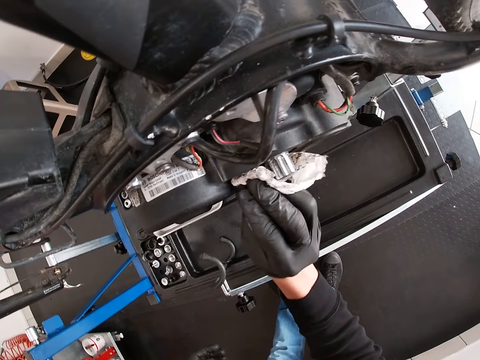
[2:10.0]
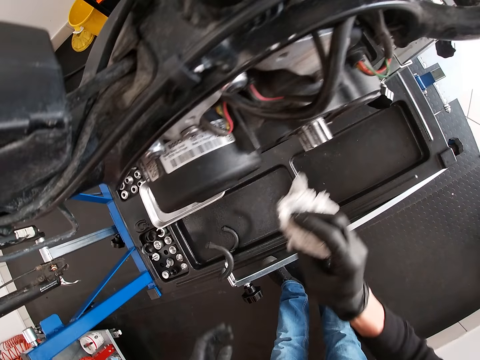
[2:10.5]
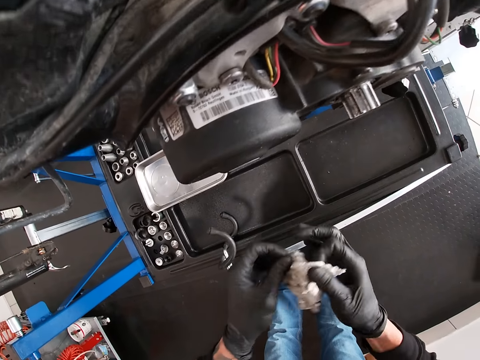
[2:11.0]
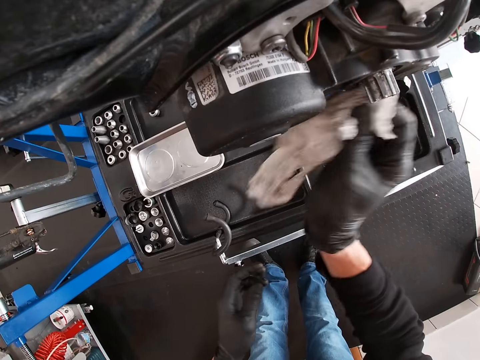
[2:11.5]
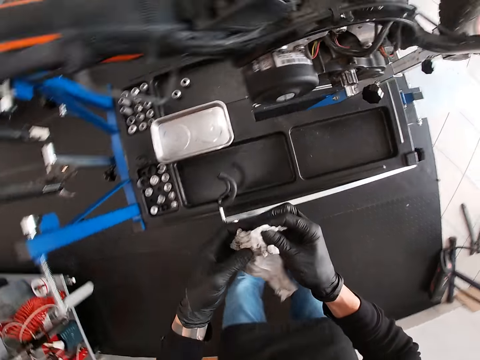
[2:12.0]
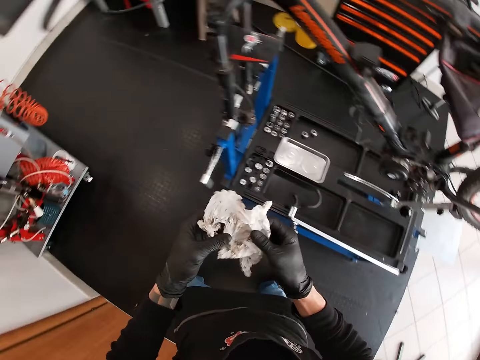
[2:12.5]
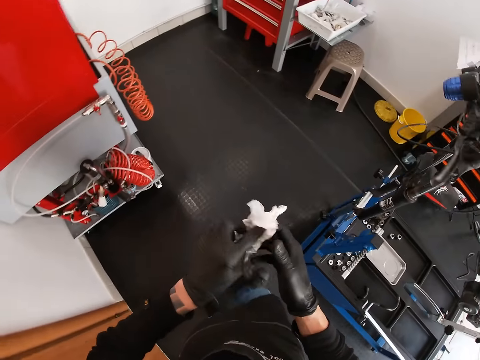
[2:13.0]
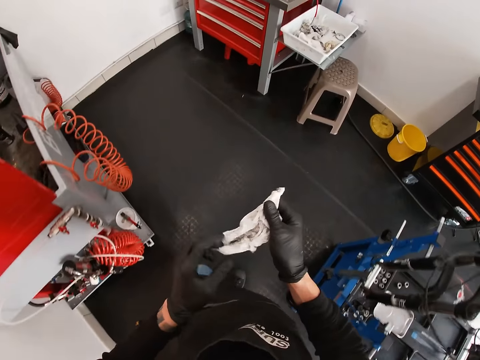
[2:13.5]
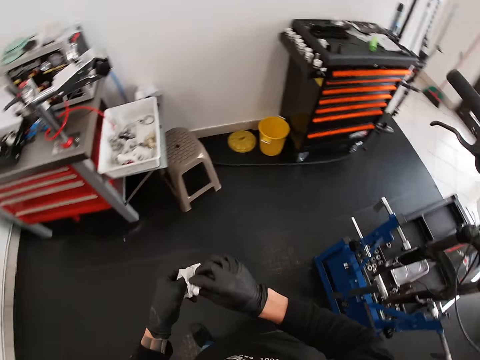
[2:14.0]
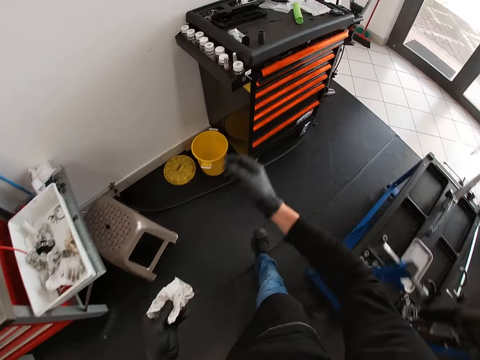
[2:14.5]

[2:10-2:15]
The camera wearer folds the tissue paper with both hands. He cleans the bicycle crank with the tissue paper in his right hand. He folds the tissue paper with both hands.

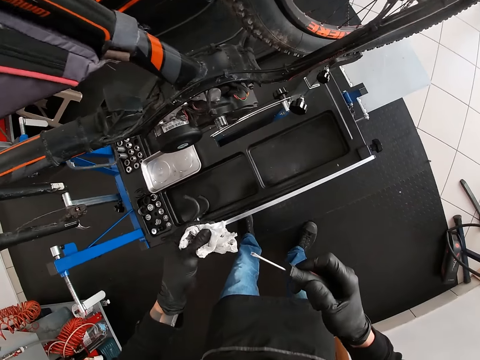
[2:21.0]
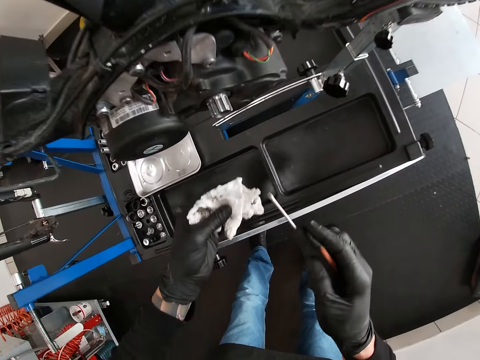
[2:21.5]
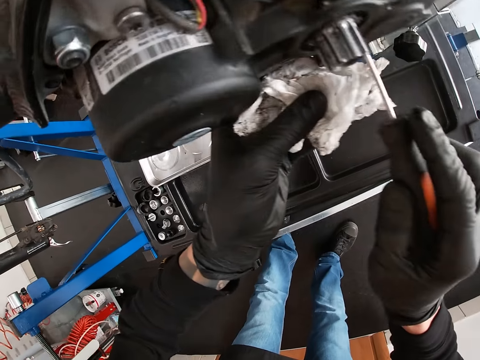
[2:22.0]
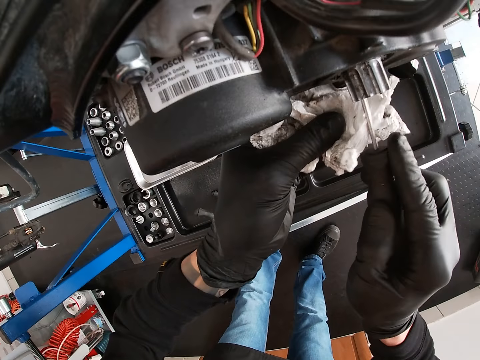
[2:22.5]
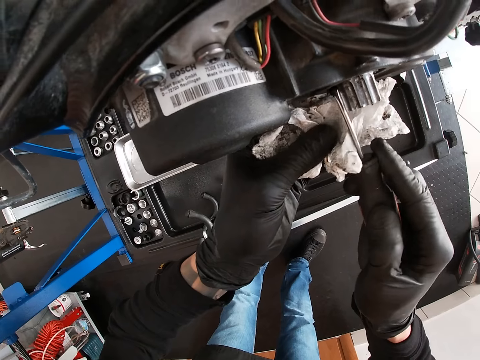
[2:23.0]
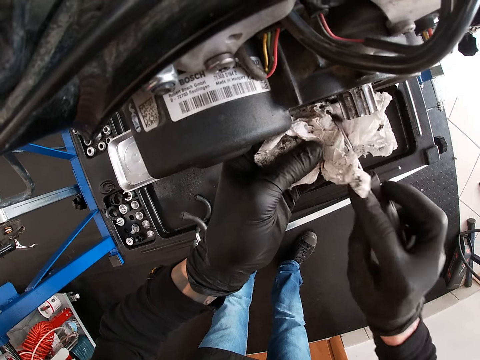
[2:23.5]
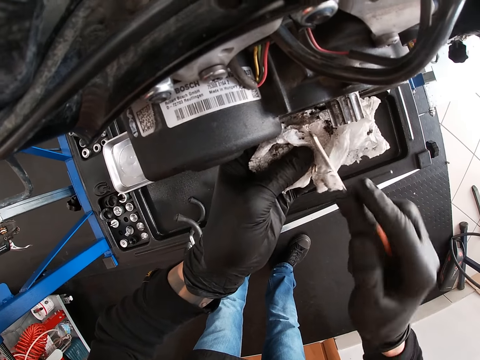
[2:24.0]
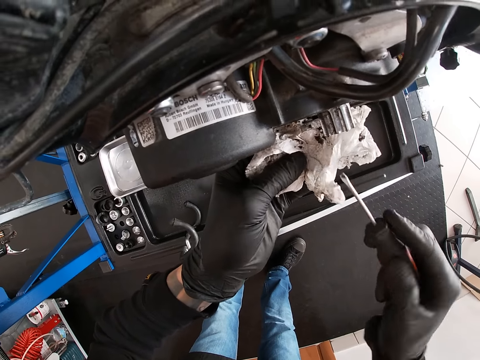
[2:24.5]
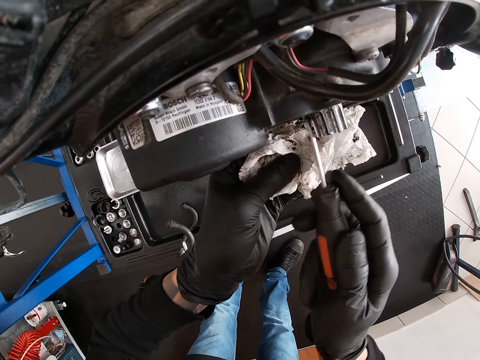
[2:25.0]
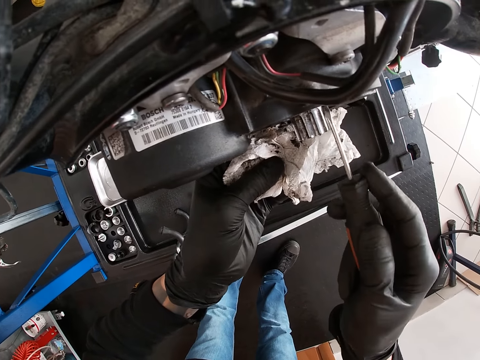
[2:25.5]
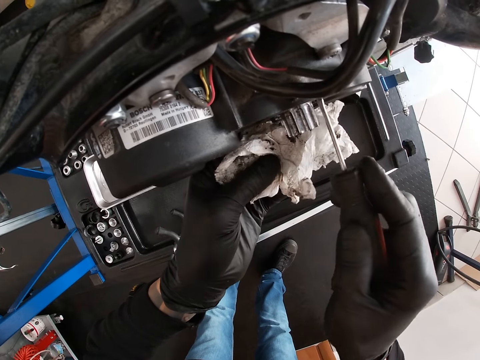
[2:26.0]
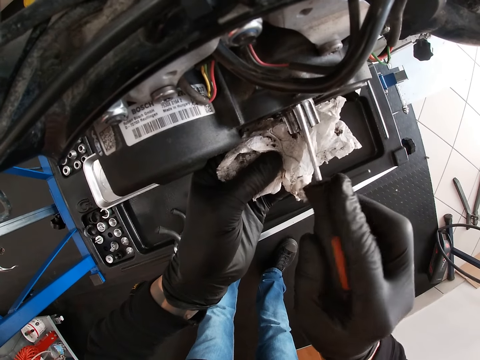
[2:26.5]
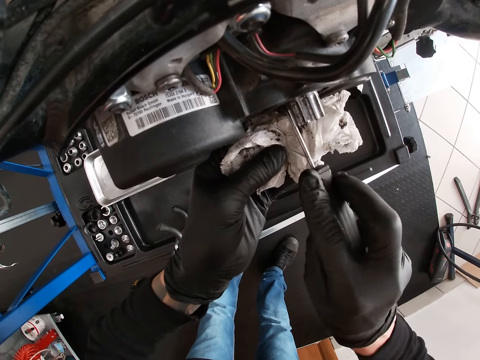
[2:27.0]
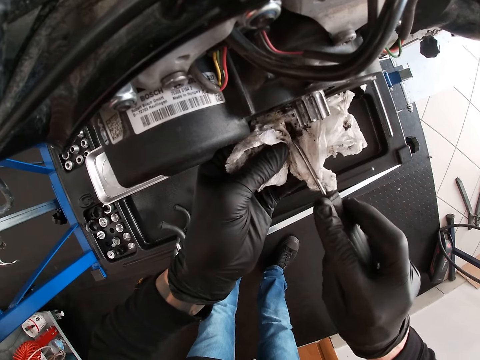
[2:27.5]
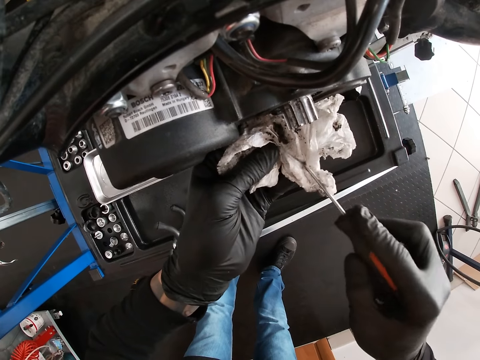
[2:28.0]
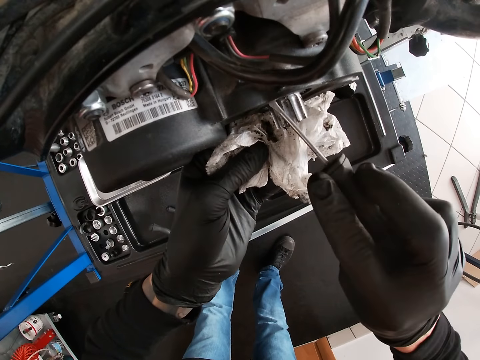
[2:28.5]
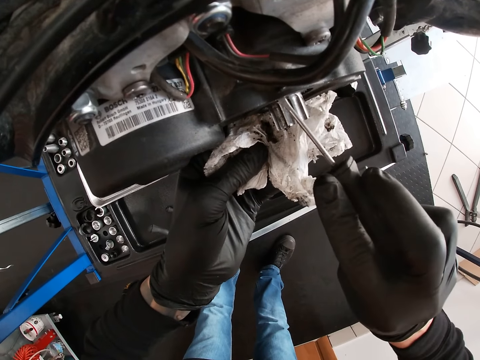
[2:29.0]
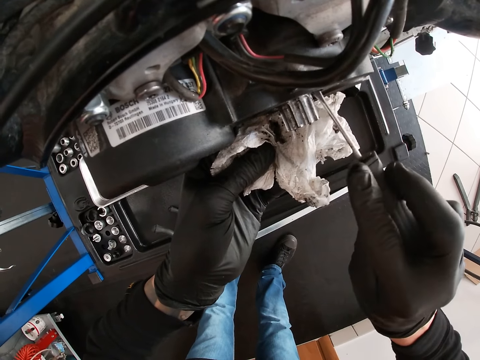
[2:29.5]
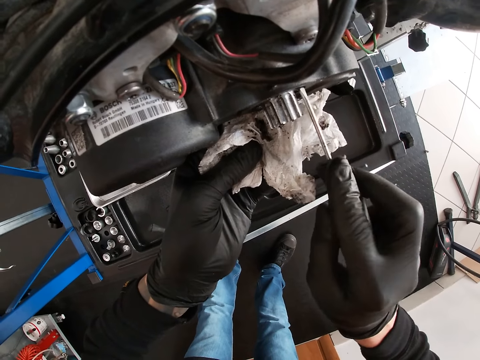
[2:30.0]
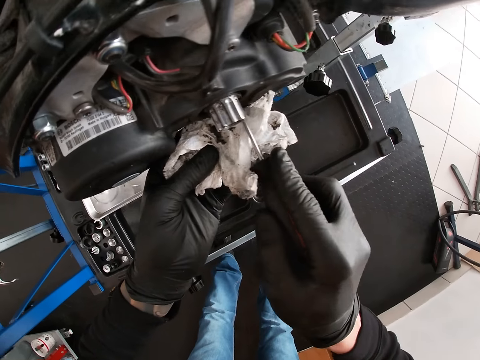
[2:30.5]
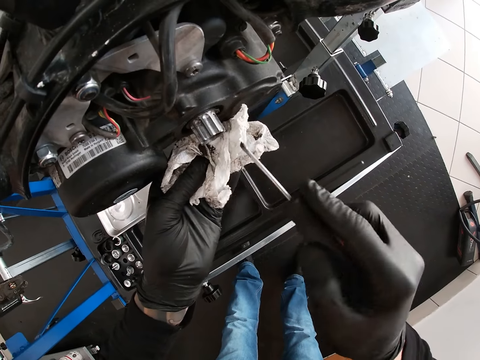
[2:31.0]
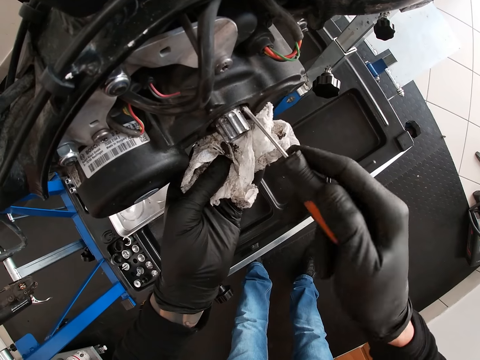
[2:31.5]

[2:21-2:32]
The camera wearer removes dirt round the spindle with the tissue paper in his left hand and the screwdriver in his right hand.

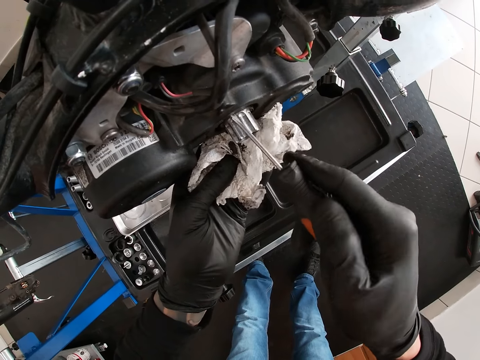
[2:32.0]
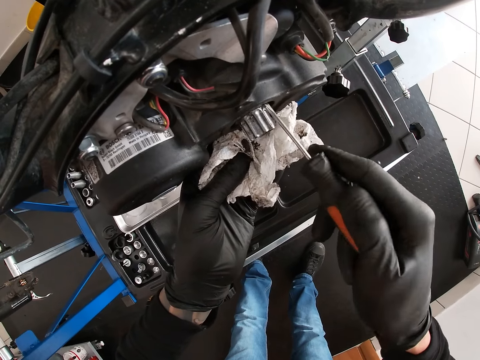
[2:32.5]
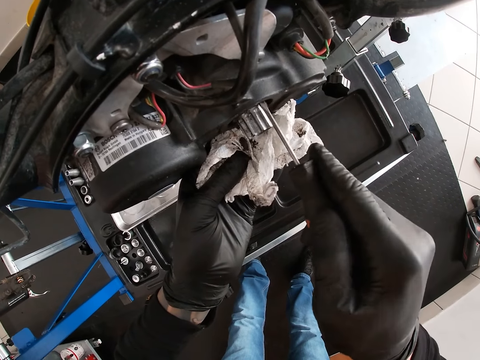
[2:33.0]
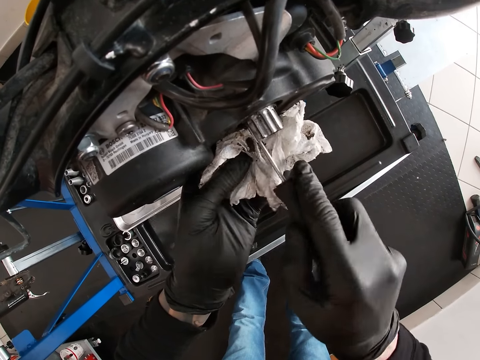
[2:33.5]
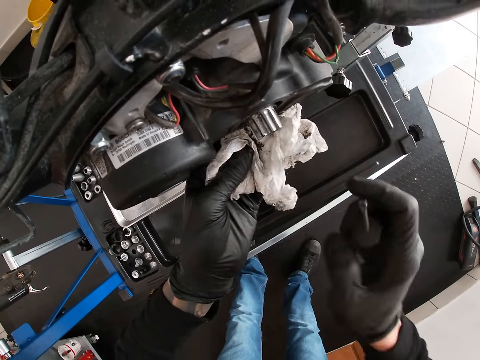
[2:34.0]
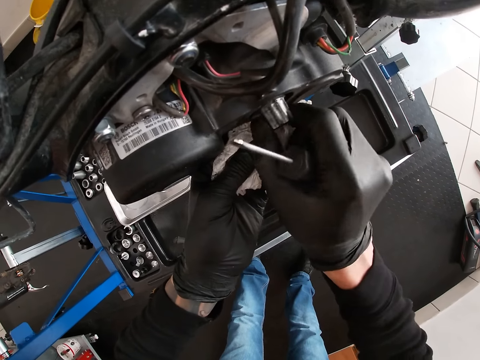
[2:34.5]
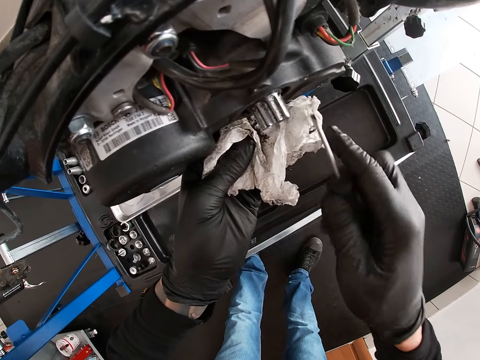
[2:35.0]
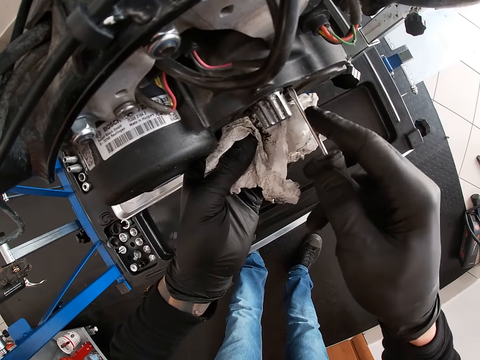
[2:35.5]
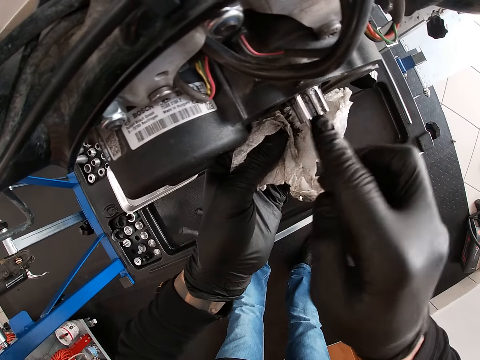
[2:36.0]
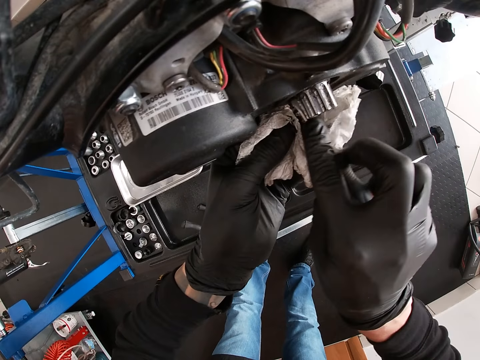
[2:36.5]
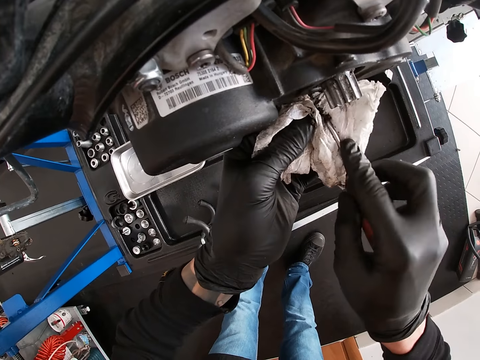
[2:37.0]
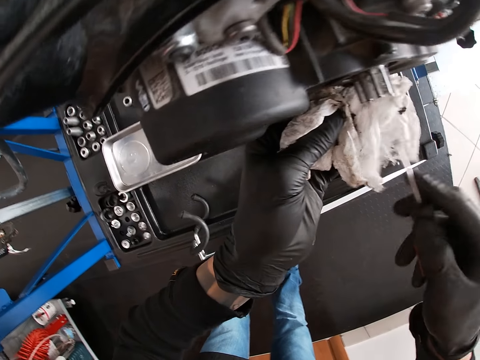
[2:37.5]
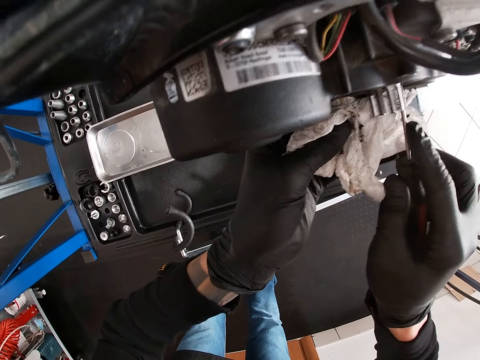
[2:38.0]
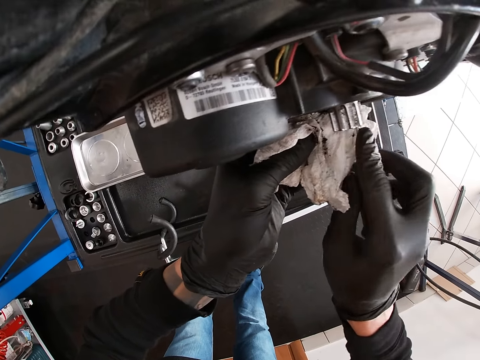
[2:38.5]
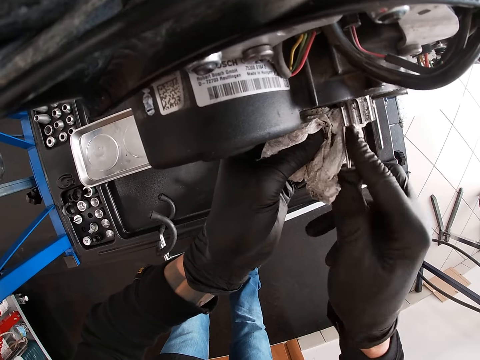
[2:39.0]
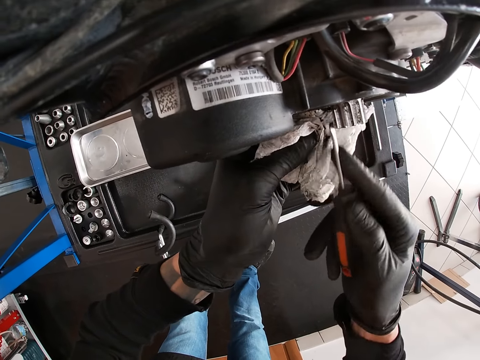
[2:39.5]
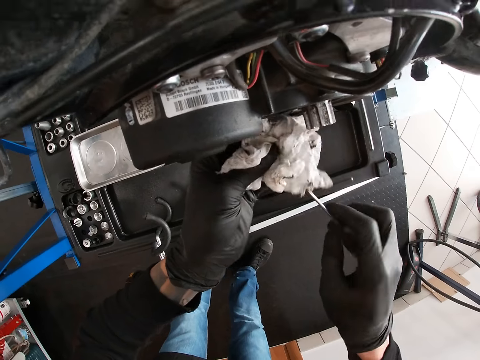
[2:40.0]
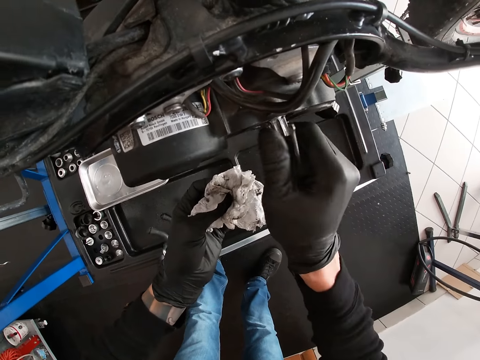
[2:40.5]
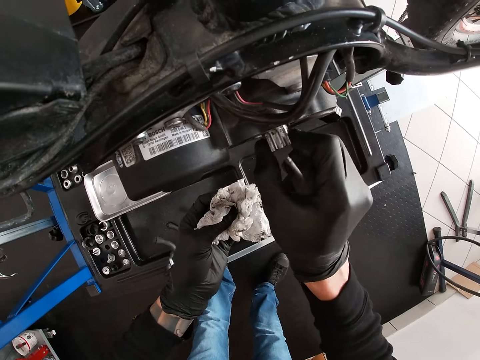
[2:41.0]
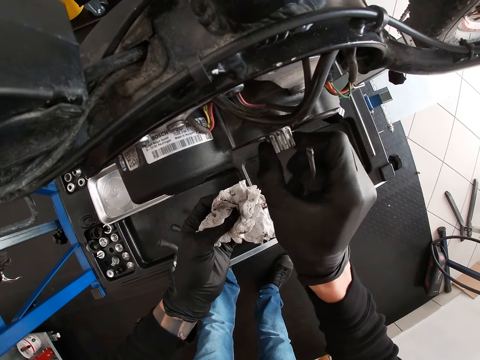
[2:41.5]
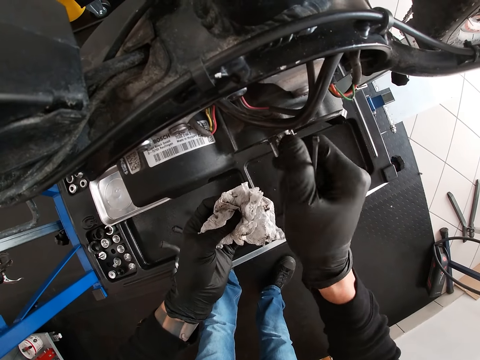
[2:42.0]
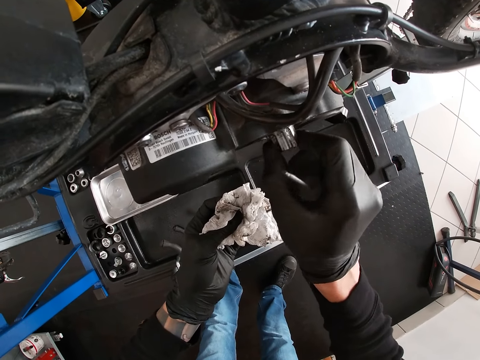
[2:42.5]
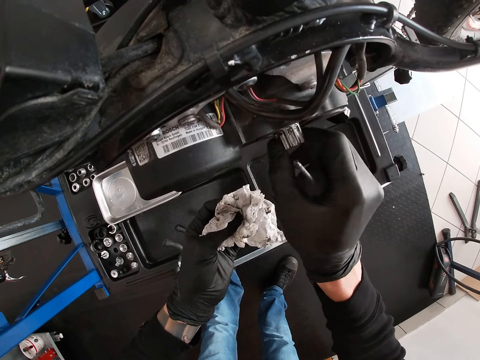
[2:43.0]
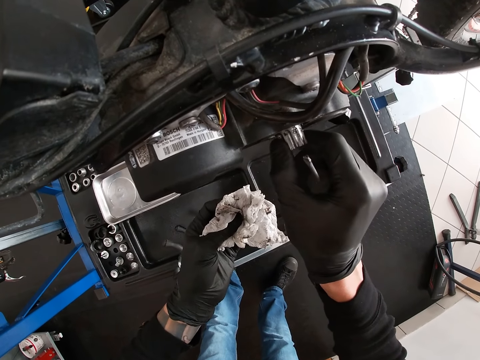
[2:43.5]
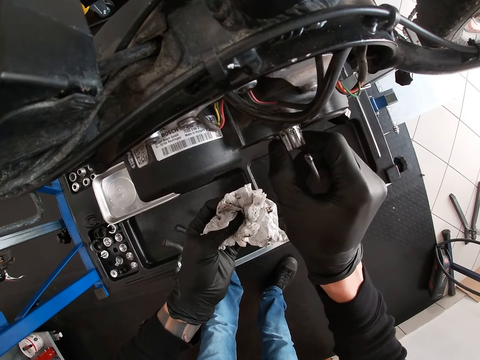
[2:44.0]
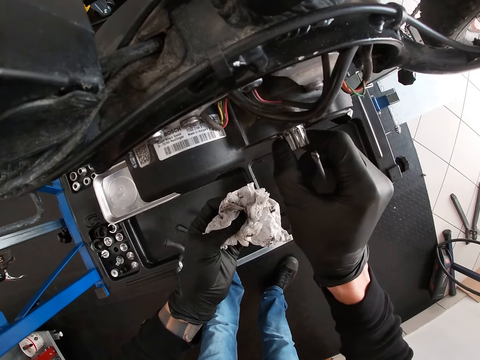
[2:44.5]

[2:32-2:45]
The camera wearer turns the spindle clockwise with his right hand. He removes dirt round the spindle with the tissue paper in his left hand and the screwdriver in his right hand. He turns the spindle with his right hand.
